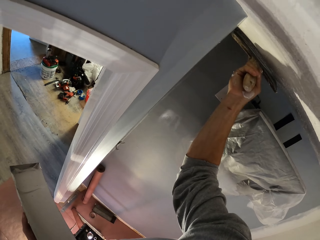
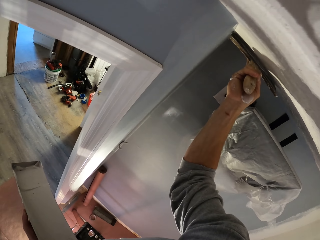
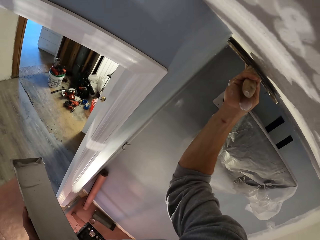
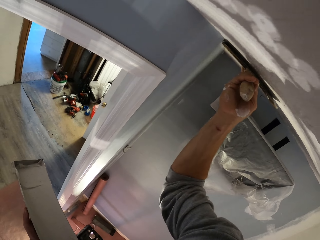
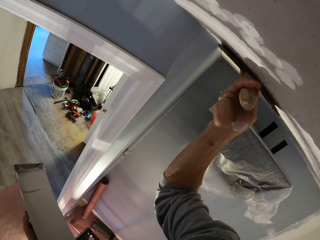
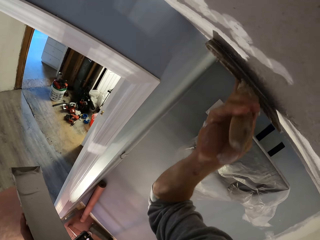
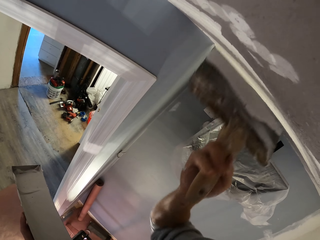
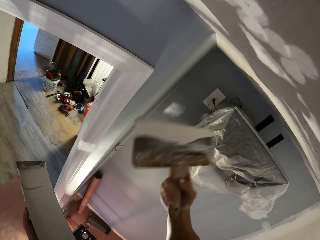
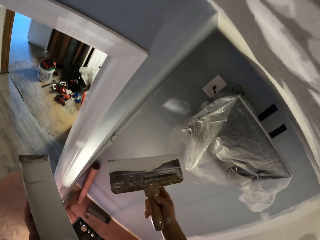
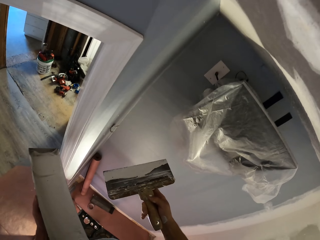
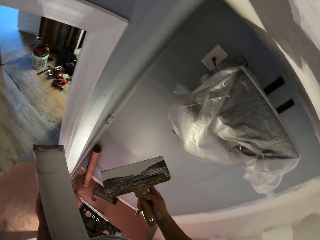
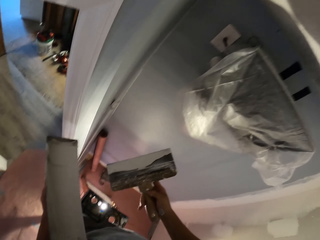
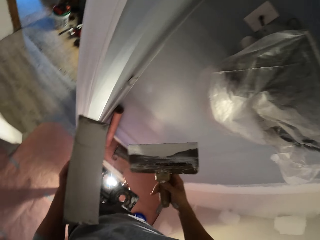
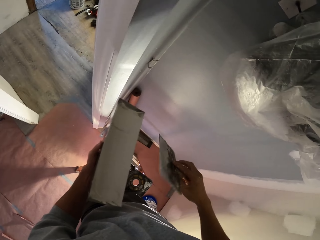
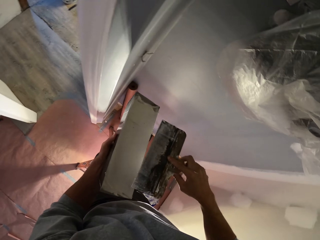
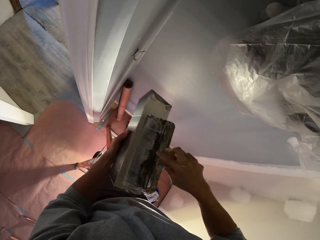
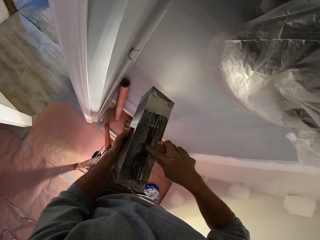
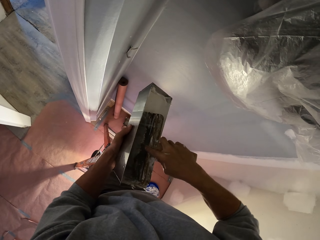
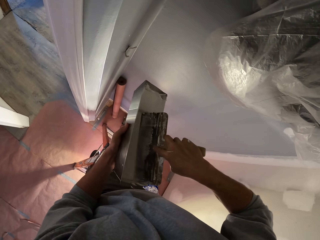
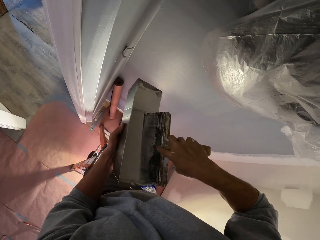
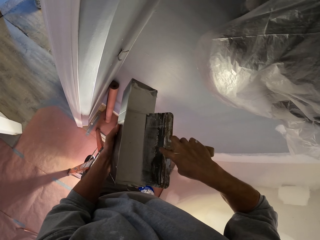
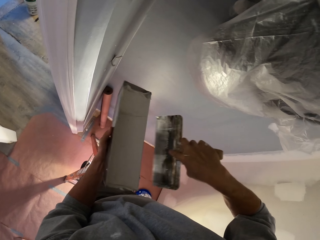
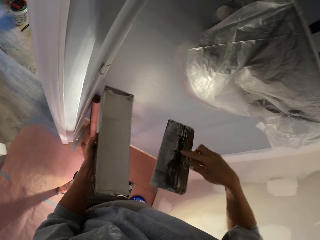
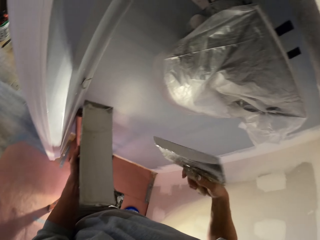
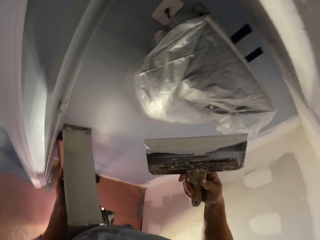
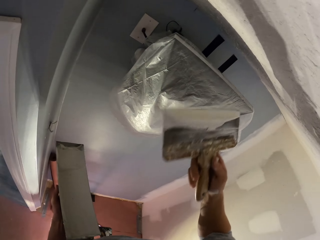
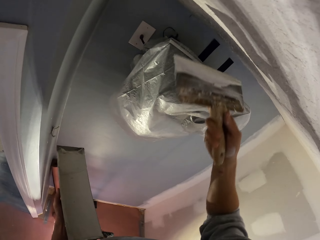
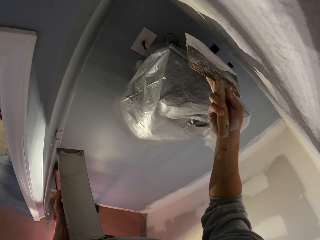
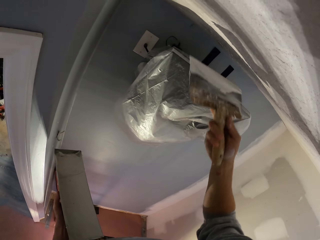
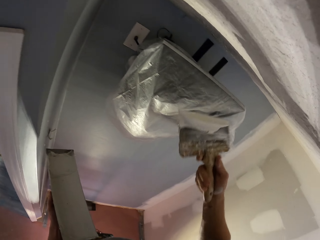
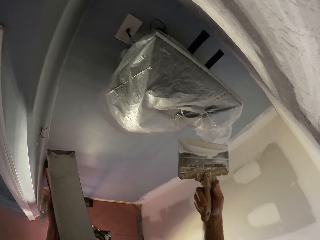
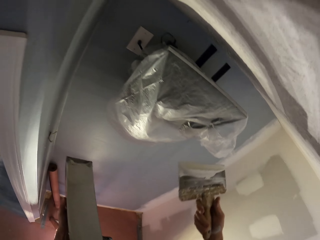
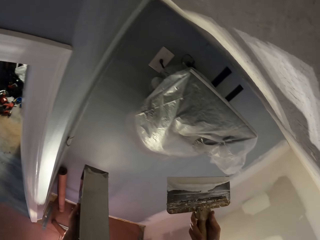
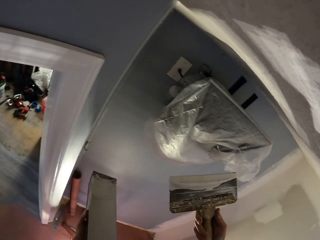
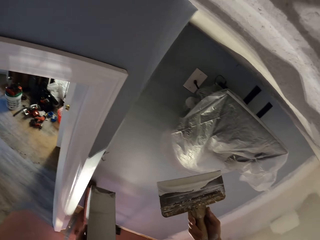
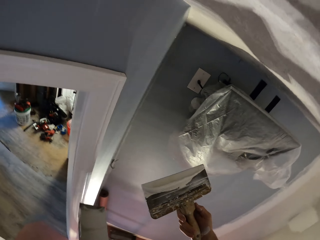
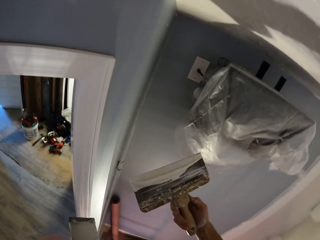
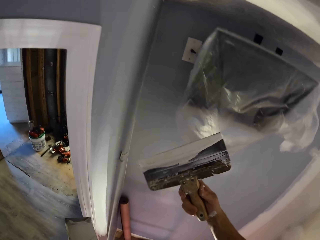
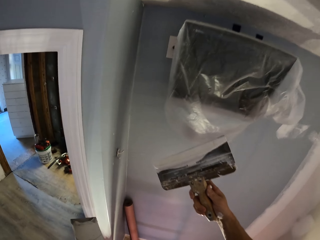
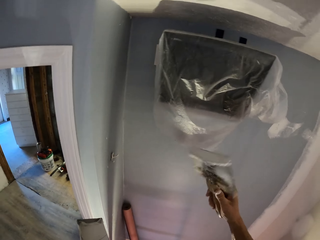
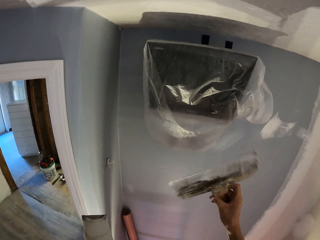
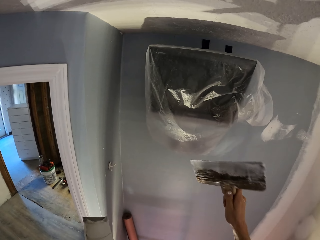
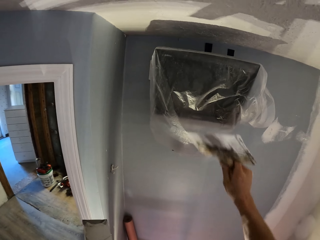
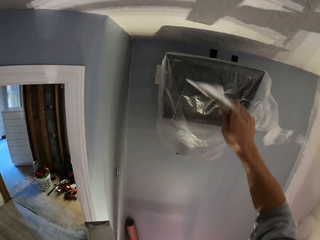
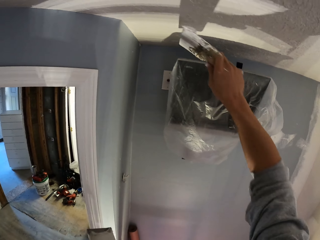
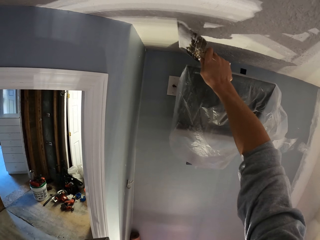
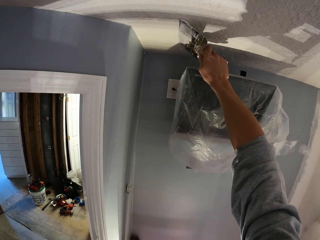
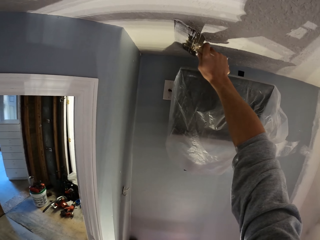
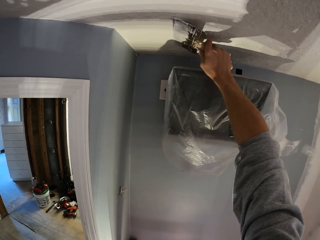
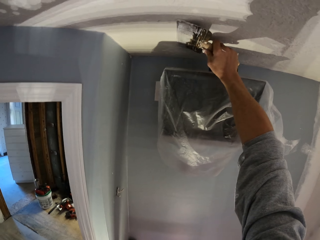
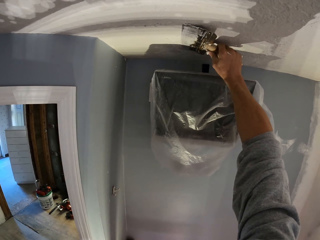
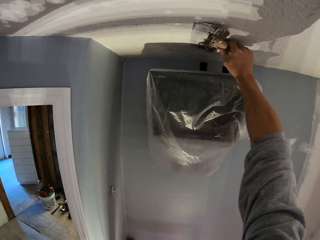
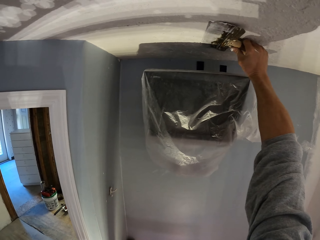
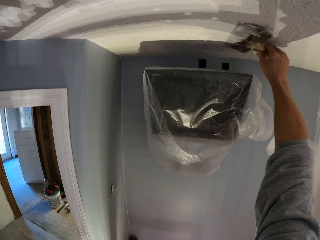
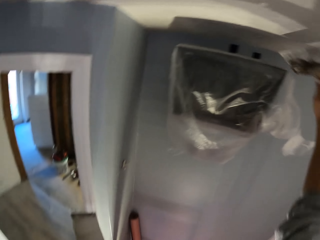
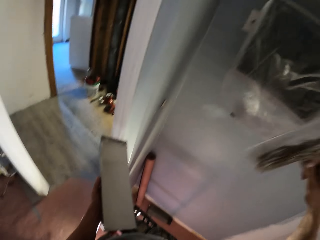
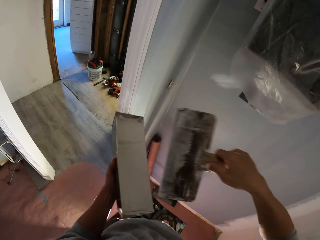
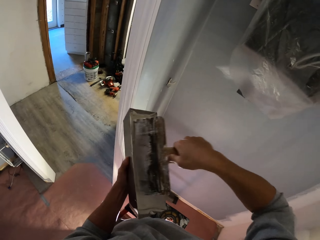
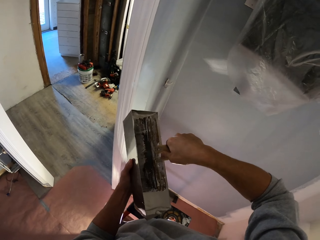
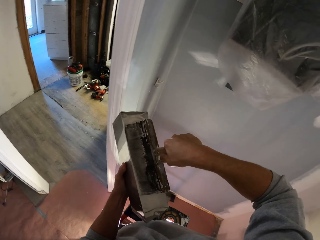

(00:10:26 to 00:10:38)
The camera wearer dips the hand brush into the paint can. They add filler to the plastering tool. They paint the wall with a paint brush. They turn the plastering tool. They apply the filler to the ceiling.

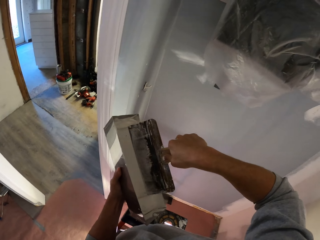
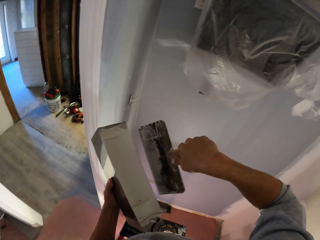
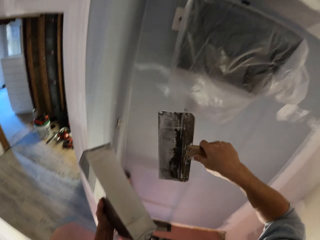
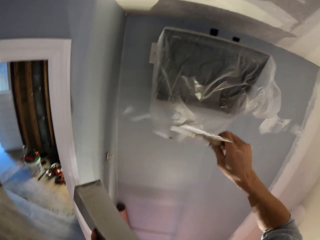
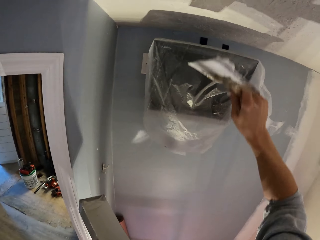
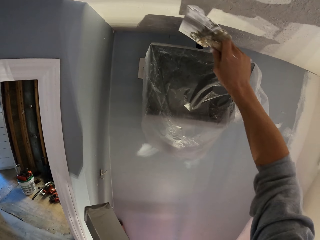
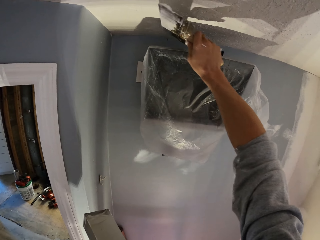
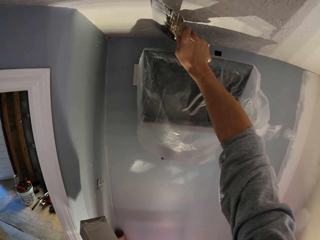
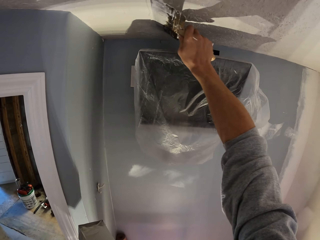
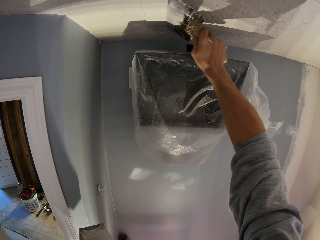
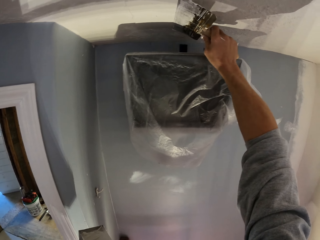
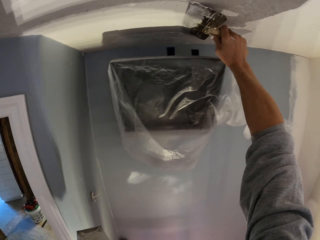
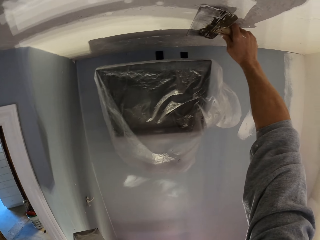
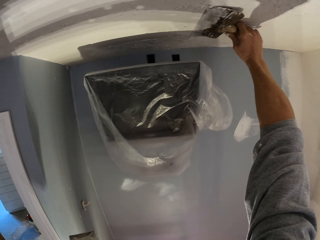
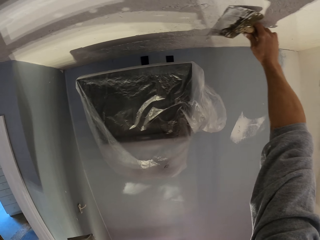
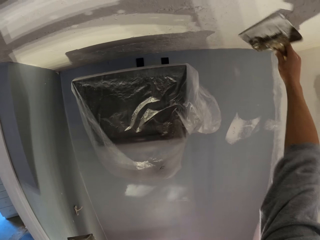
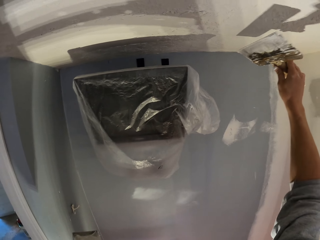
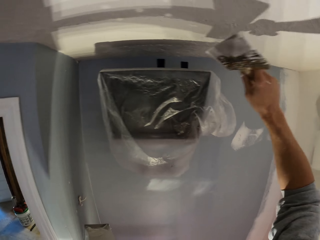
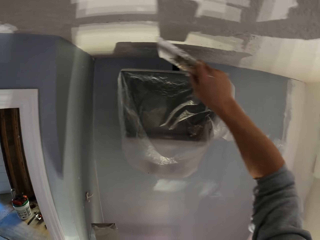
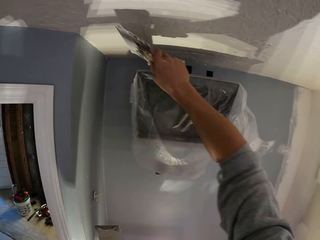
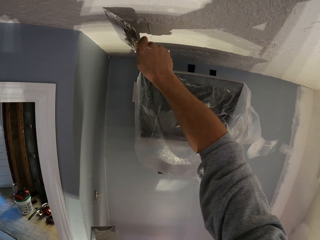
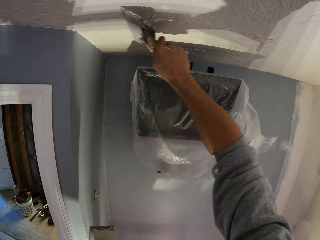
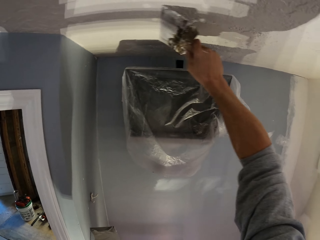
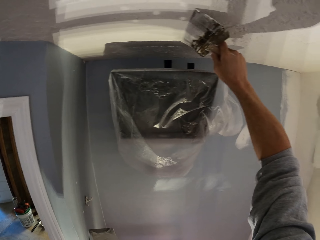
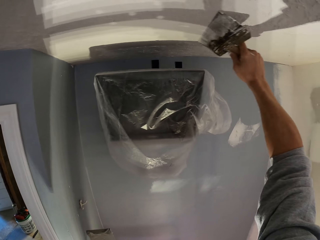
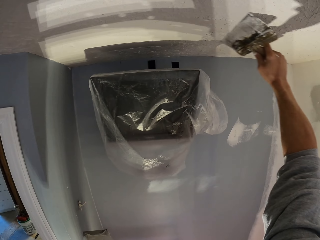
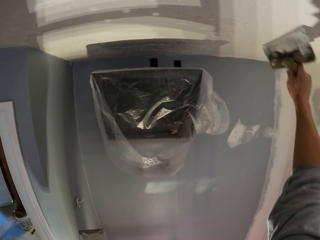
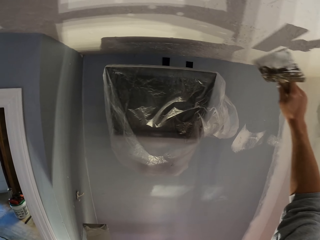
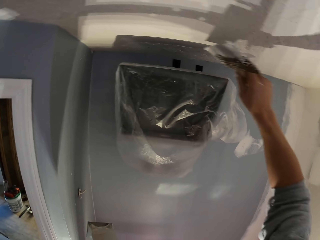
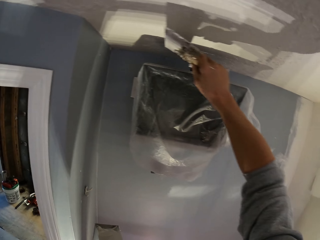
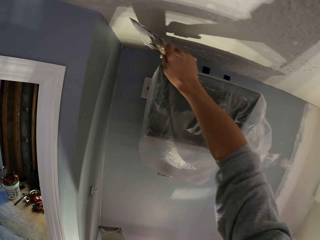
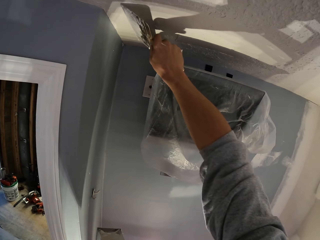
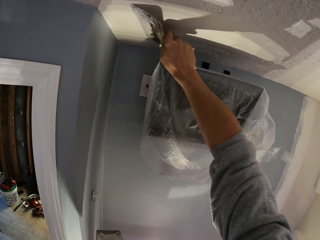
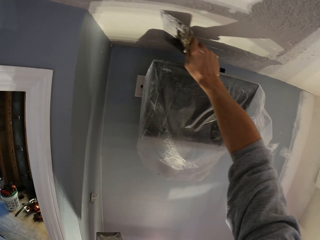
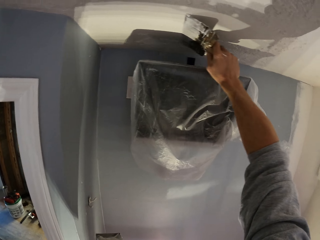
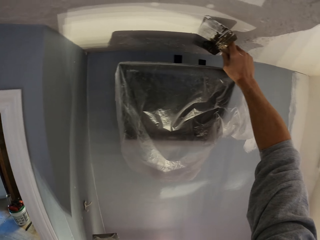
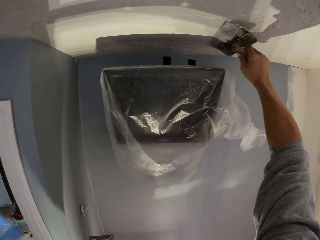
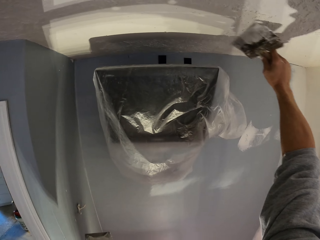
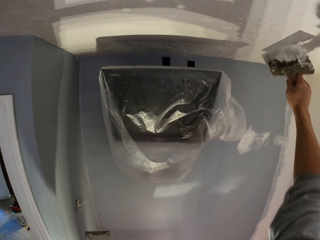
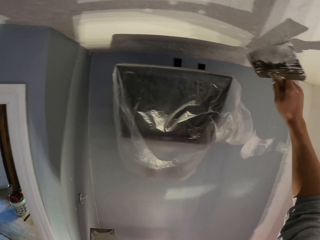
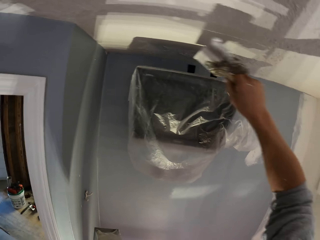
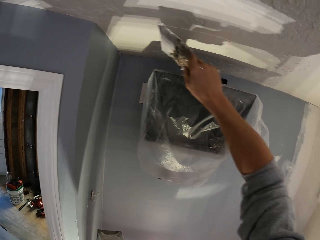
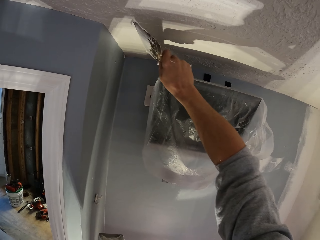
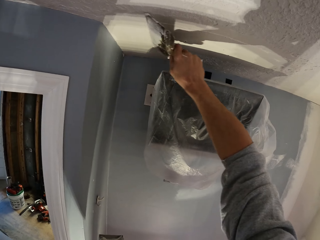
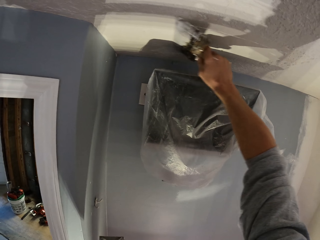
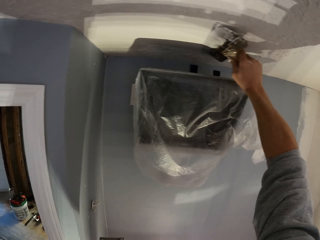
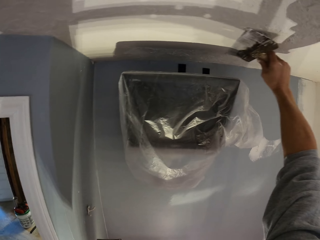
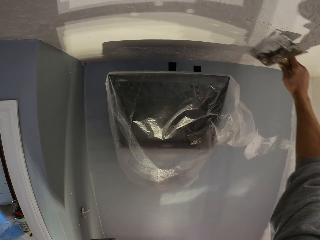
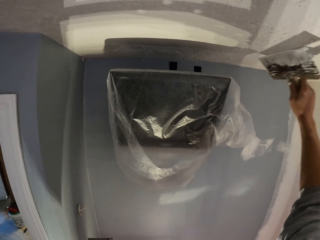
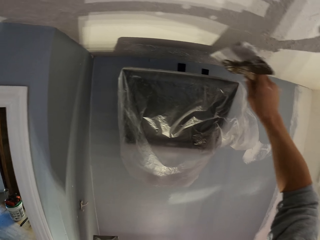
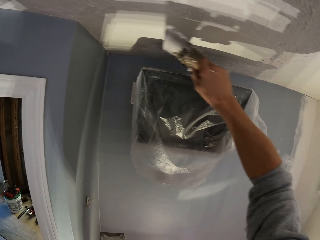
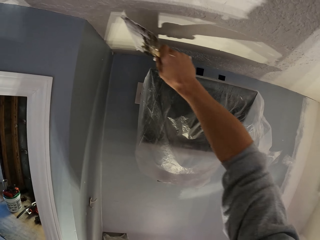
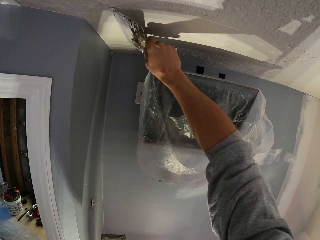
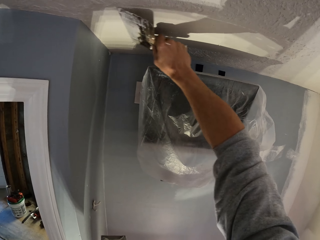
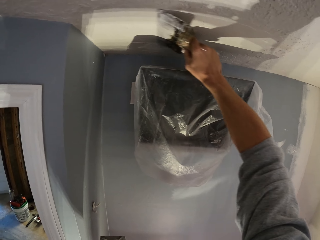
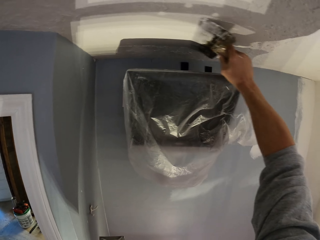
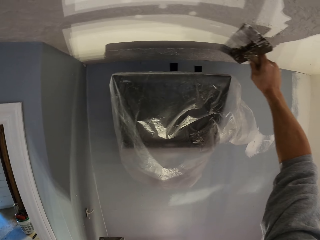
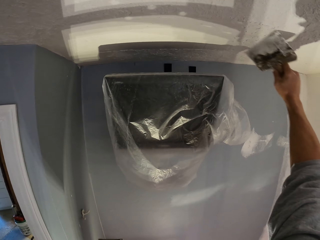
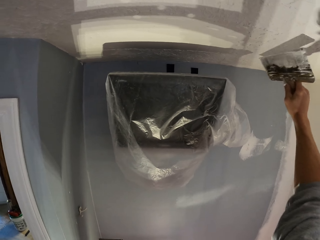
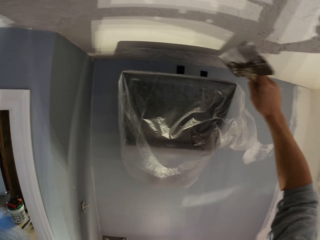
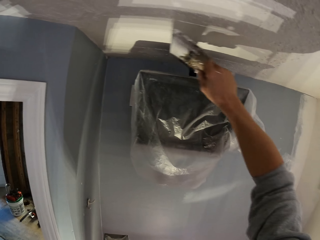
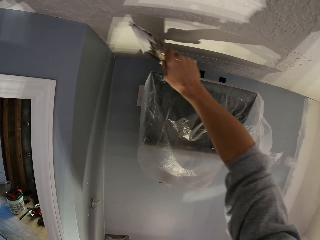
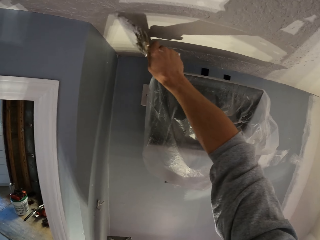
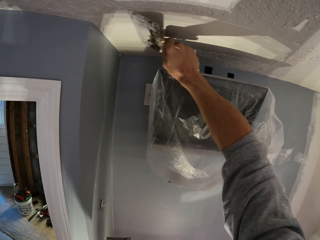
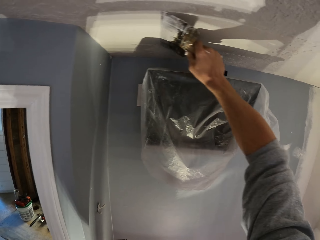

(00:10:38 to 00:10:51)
The camera wearer adds filler to the plastering tool. They dip the paint brush into the paint can. They apply the filler to the ceiling. They paint the wall with the paint brush. They spread the filler on the ceiling. They spread the filler on the ceiling repeatedly.
